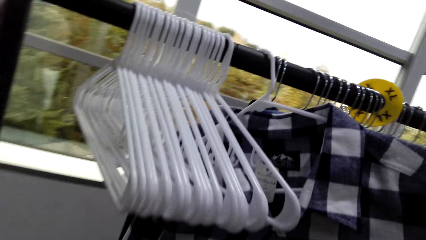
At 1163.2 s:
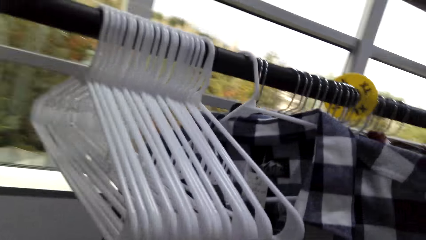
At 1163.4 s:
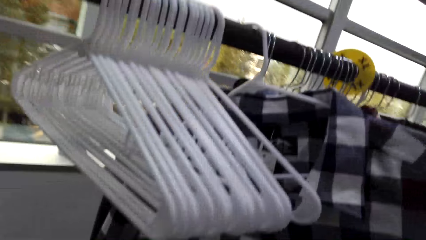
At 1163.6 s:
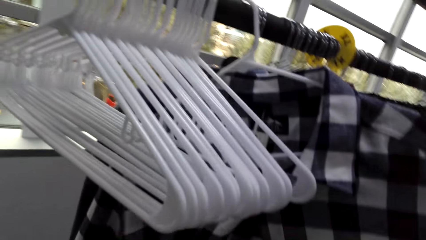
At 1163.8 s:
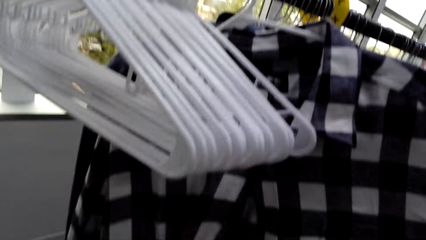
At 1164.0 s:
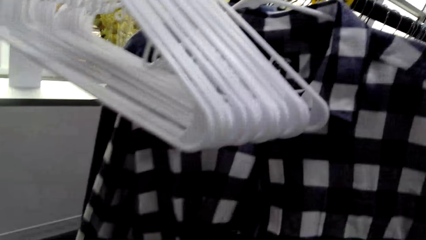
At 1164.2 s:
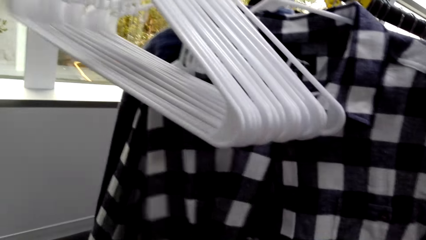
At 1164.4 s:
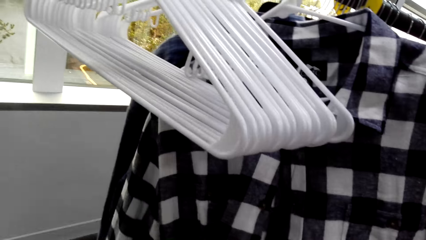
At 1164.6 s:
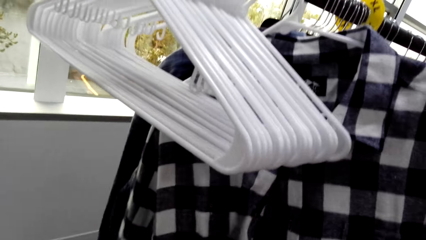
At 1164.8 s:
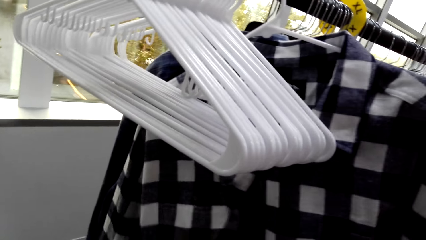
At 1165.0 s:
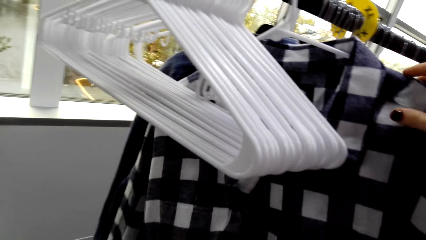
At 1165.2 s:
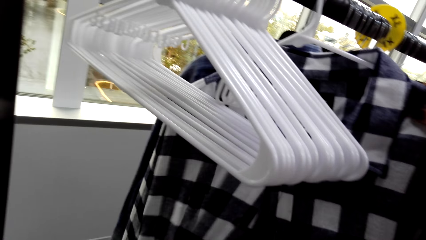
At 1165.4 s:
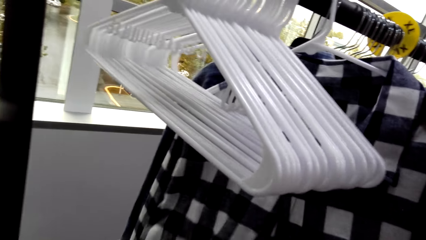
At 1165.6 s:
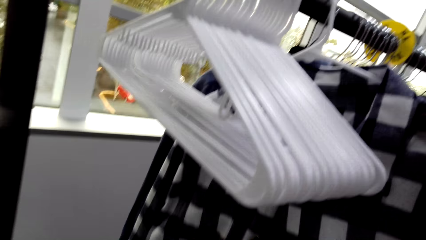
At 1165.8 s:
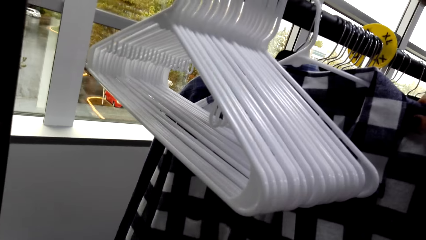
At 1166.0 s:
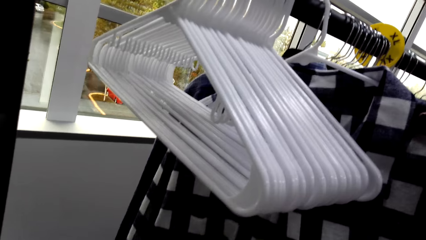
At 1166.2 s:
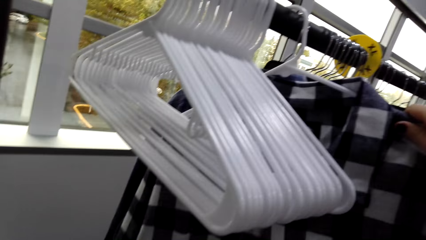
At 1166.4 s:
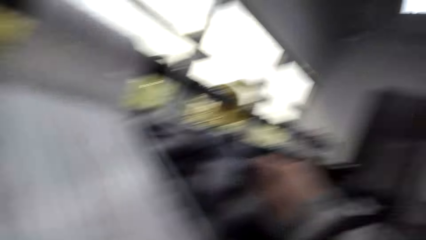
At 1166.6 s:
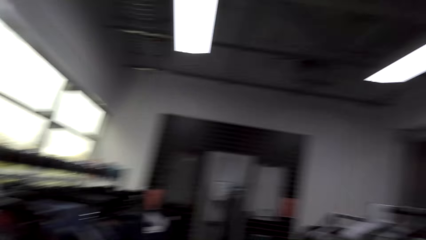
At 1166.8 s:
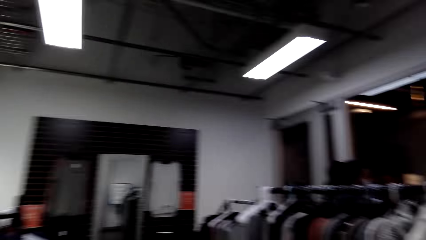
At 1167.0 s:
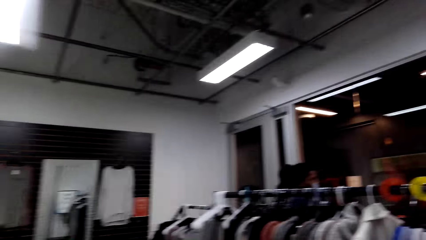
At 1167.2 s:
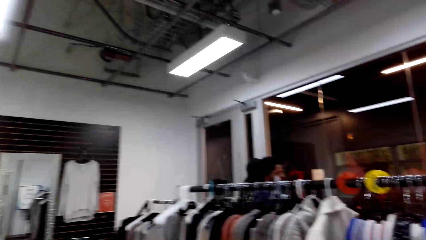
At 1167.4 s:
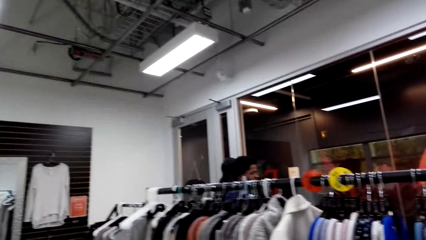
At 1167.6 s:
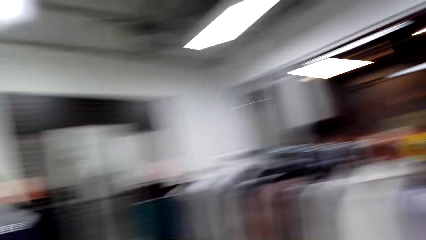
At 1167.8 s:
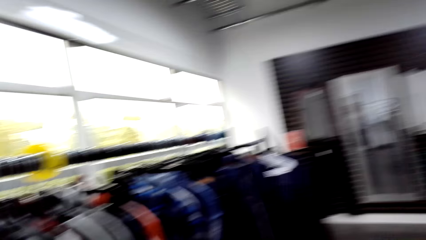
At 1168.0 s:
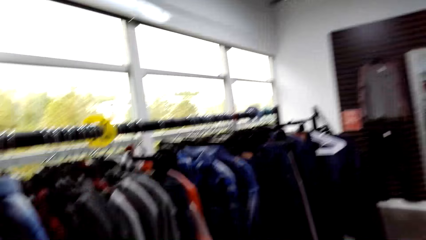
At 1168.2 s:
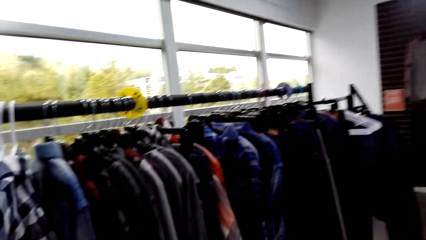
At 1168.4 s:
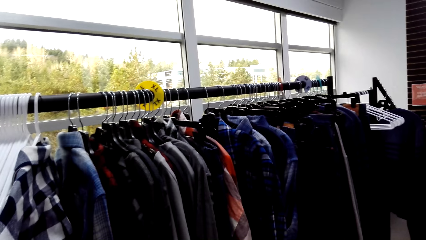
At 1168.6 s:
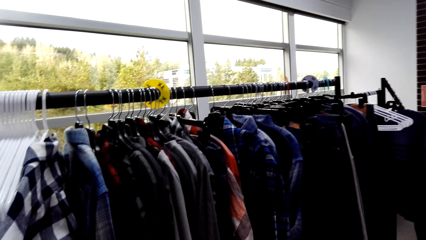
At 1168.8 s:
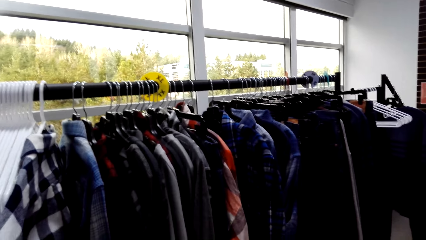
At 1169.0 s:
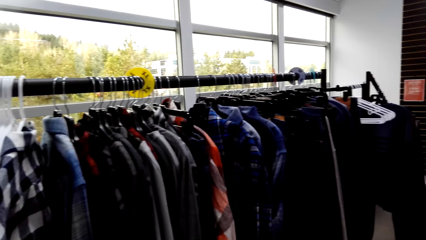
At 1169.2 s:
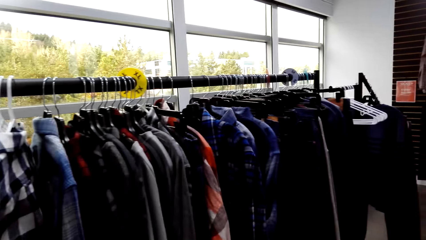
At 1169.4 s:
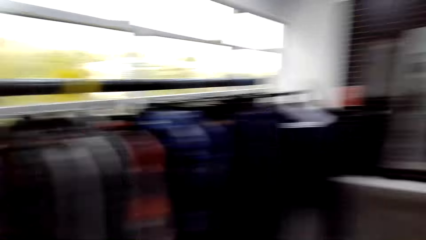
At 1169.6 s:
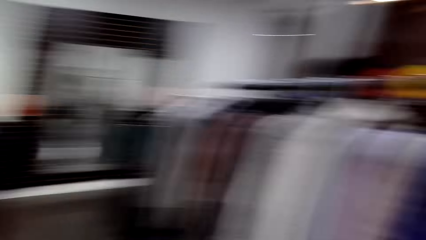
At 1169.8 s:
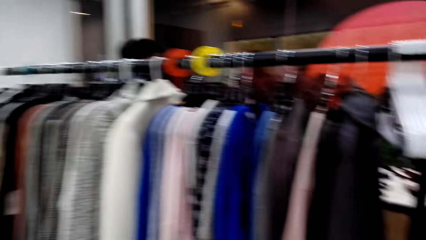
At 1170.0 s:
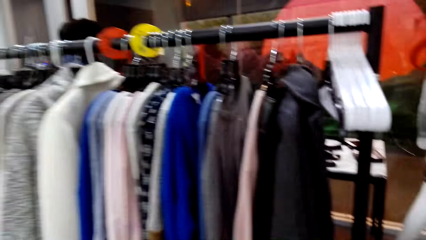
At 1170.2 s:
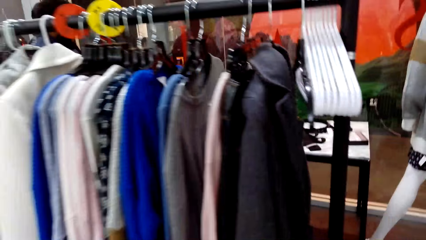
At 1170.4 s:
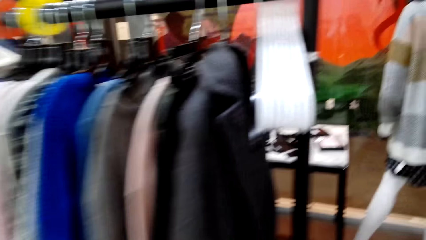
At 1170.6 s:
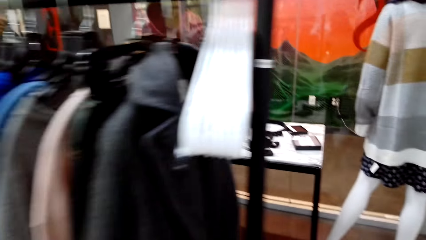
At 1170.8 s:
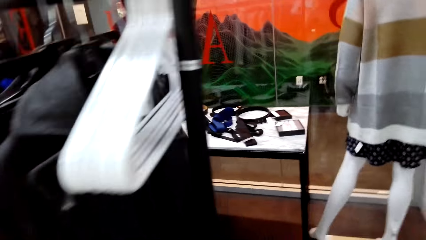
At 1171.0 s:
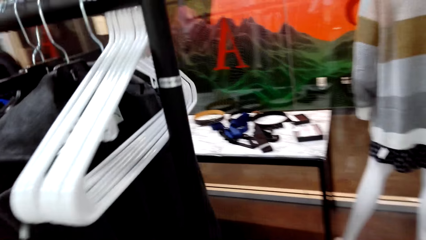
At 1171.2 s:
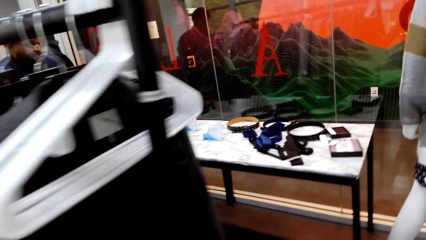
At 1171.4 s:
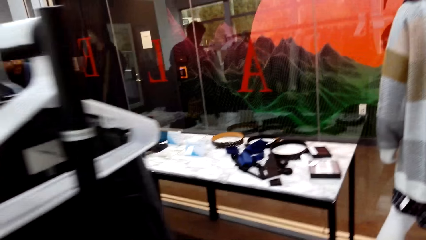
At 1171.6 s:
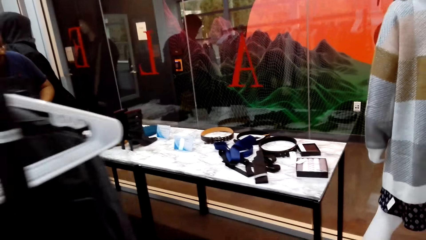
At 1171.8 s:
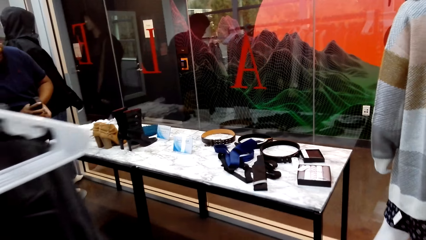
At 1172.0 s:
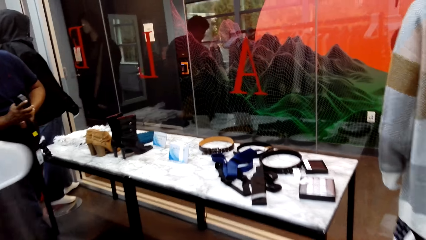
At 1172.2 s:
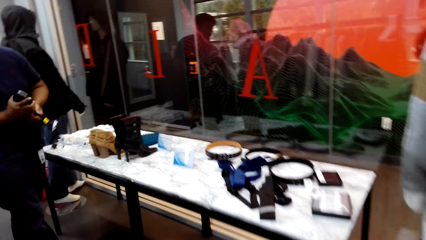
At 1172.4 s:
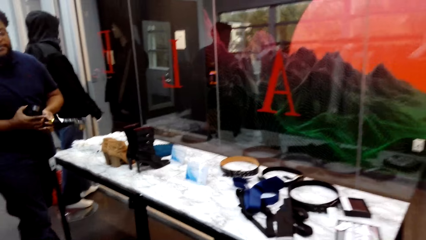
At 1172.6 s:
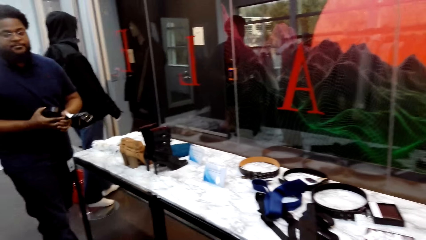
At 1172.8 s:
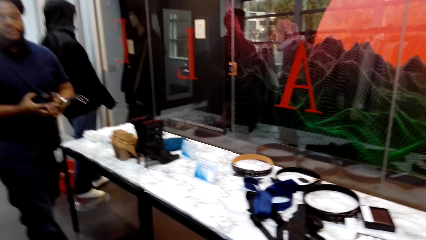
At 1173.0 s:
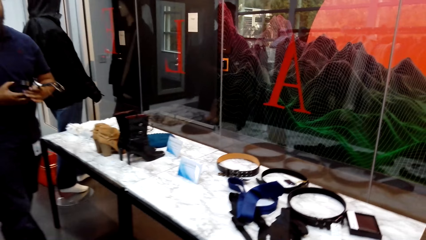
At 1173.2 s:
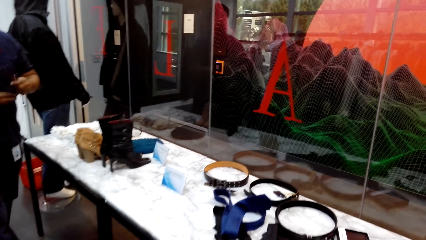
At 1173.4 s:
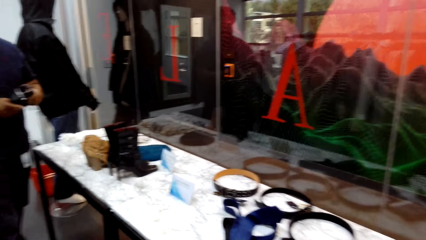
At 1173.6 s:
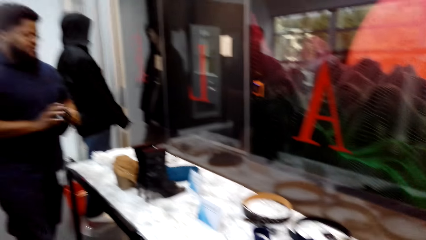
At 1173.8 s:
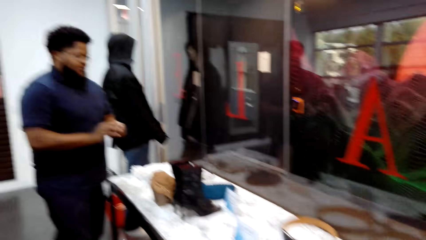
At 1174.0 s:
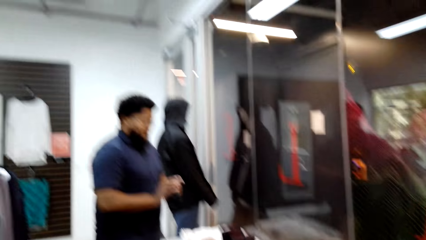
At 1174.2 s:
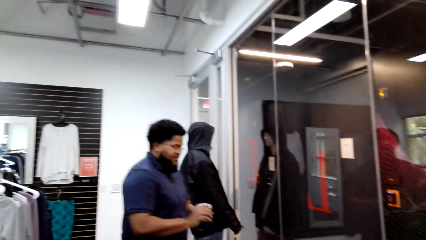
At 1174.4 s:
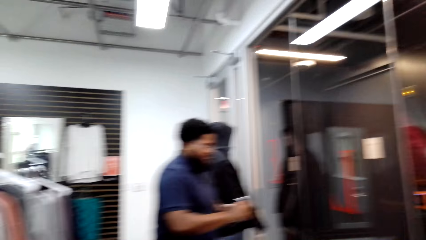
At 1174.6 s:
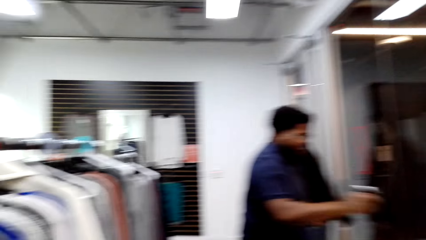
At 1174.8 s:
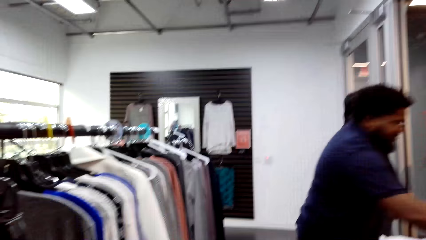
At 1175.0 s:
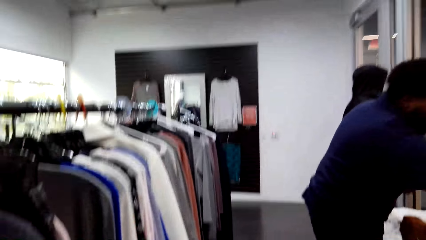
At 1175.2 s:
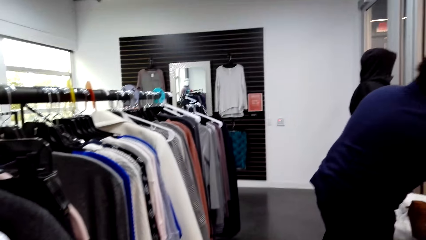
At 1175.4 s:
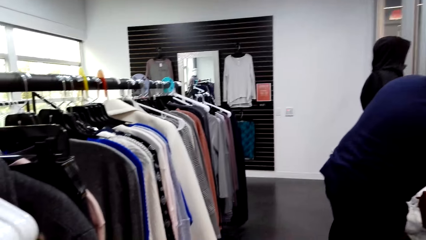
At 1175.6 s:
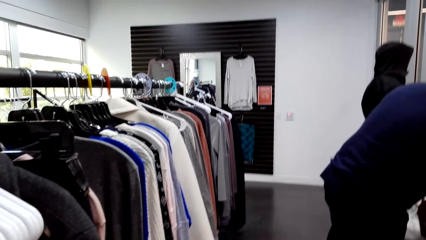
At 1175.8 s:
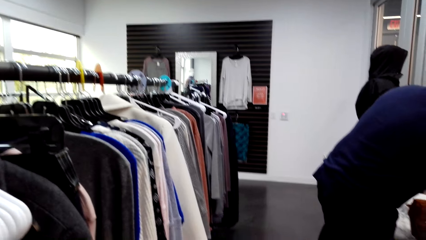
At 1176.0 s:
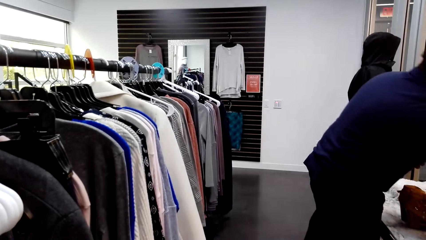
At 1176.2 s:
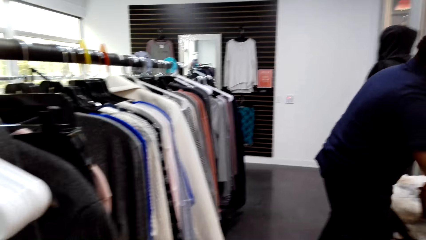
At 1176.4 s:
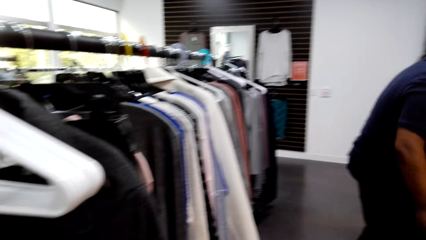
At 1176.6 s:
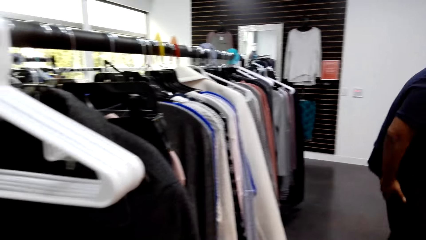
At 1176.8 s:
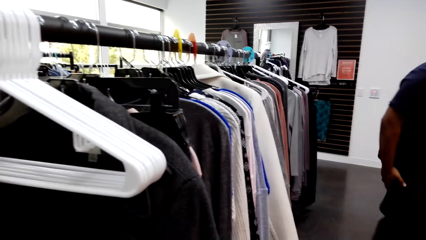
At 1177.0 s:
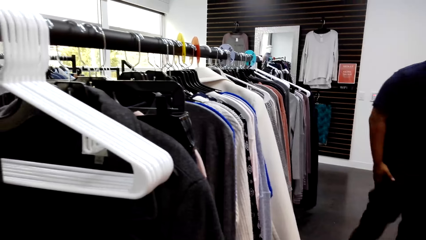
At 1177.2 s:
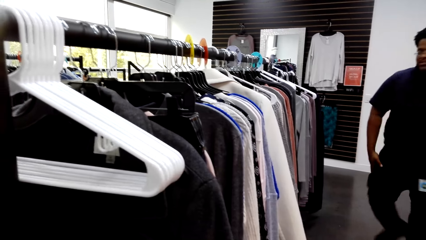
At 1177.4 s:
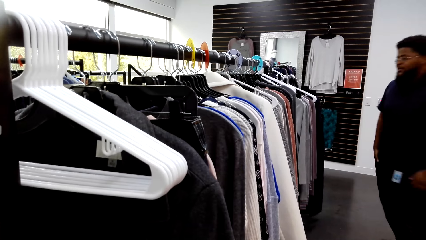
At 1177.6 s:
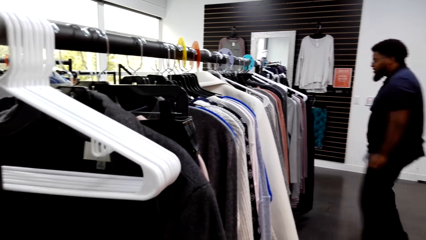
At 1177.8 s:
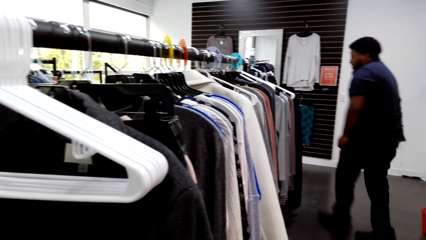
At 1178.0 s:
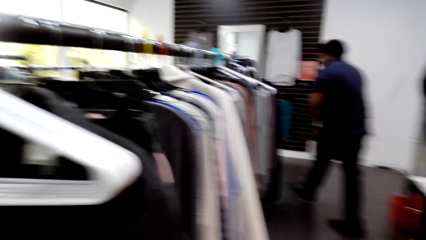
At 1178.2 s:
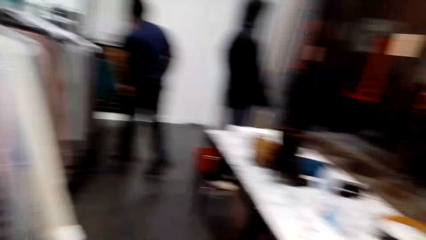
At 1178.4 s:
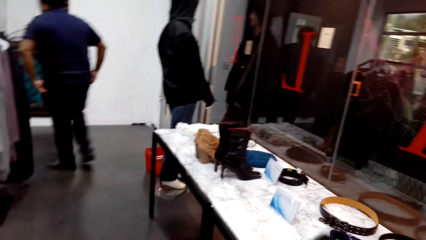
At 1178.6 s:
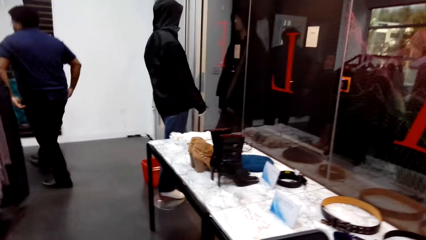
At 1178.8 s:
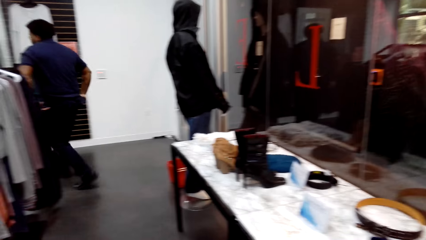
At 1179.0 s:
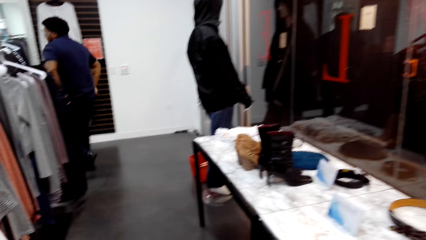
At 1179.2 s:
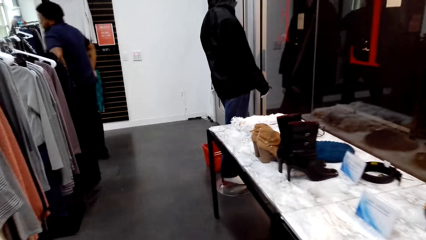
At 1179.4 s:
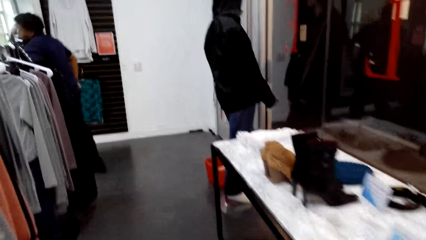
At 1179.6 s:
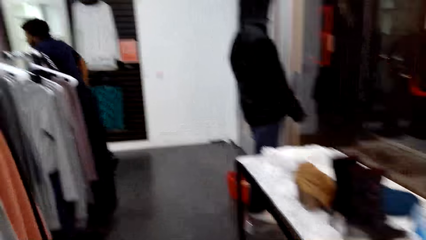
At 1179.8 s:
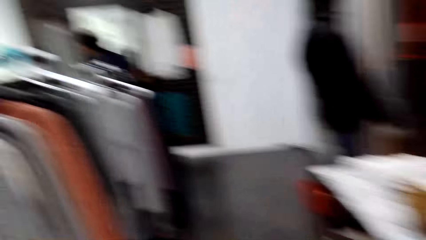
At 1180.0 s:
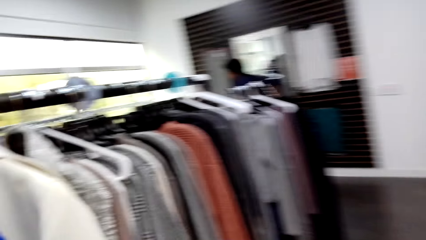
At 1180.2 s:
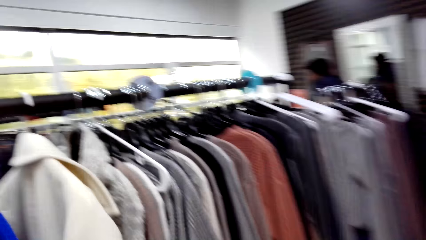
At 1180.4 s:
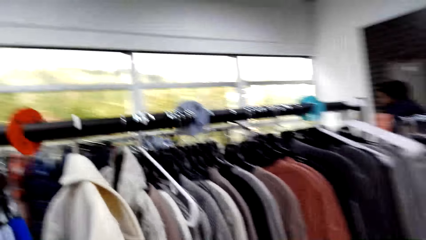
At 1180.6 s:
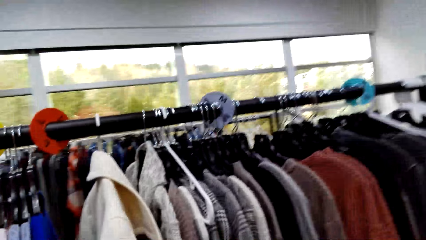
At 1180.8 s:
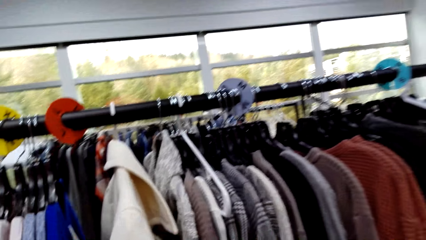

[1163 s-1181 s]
The camera wearer looks on the other side. They look at the clothes and walk around the boutique. A man stands beside the table. The man holds the belt, talks to the camera wearer, and folds the belt. The camera wearer looks around. The man drops the belt. The man walks away from the camera wearer. The camera wearer looks around. They walk beside the table.
